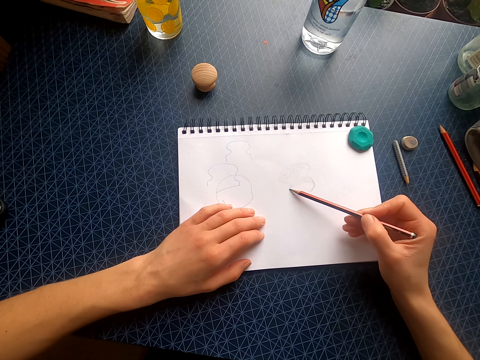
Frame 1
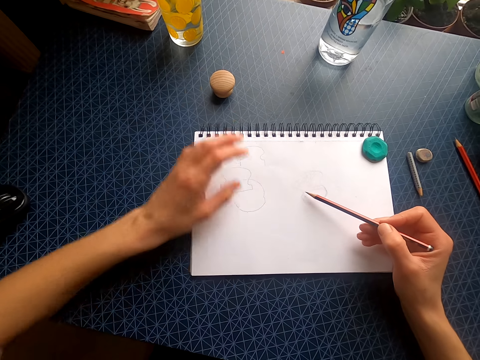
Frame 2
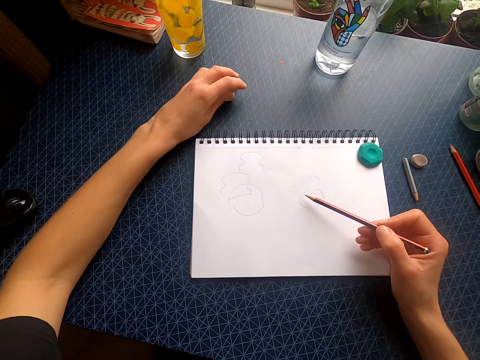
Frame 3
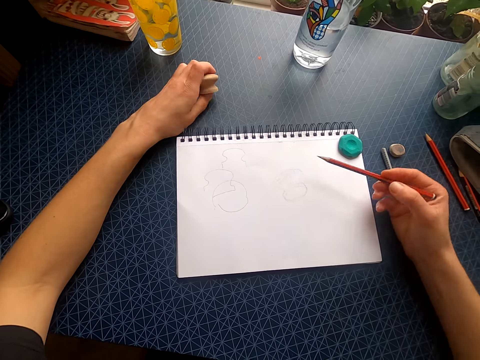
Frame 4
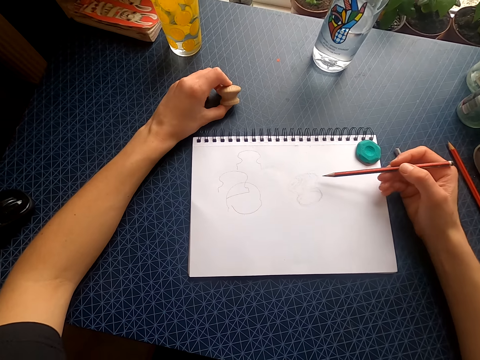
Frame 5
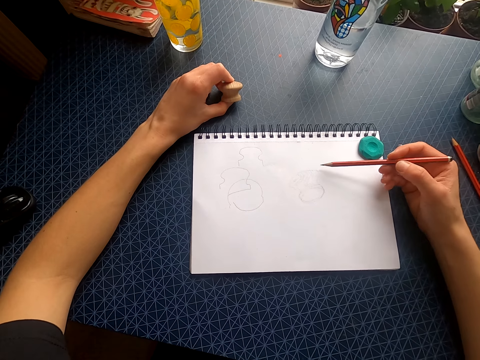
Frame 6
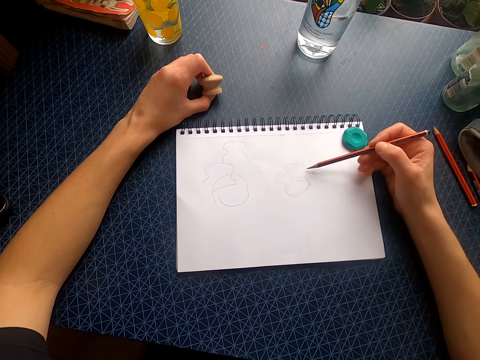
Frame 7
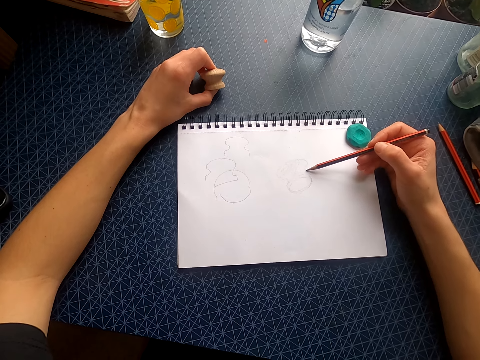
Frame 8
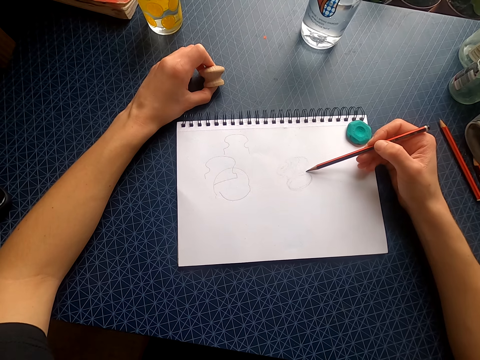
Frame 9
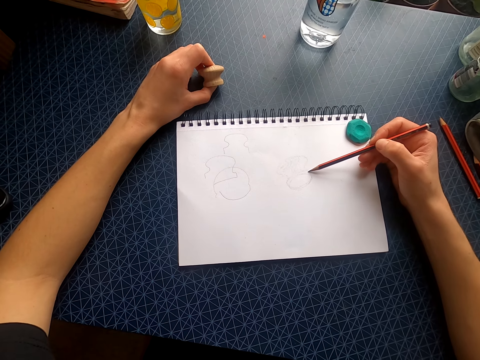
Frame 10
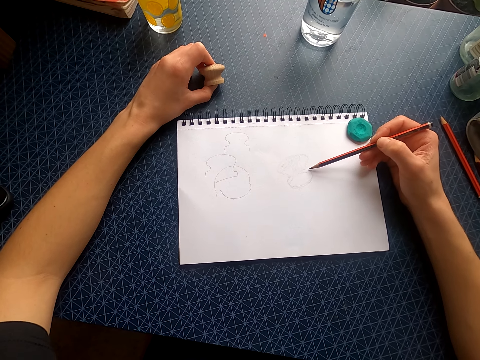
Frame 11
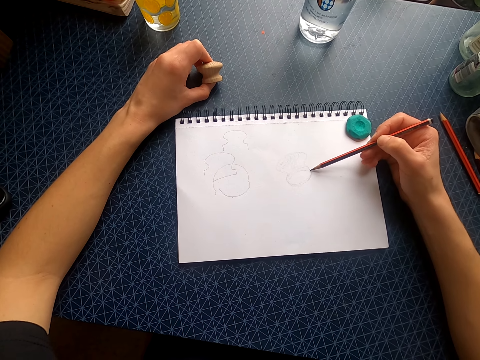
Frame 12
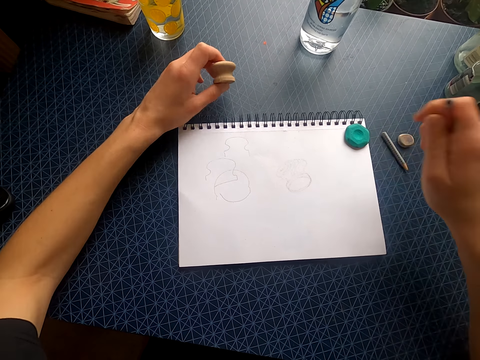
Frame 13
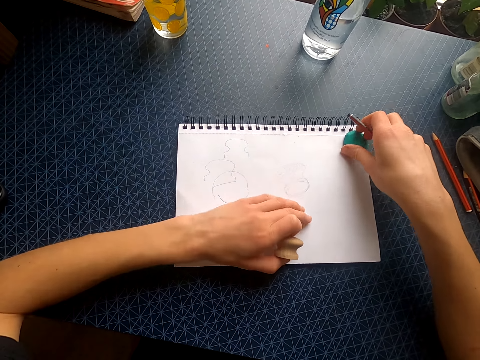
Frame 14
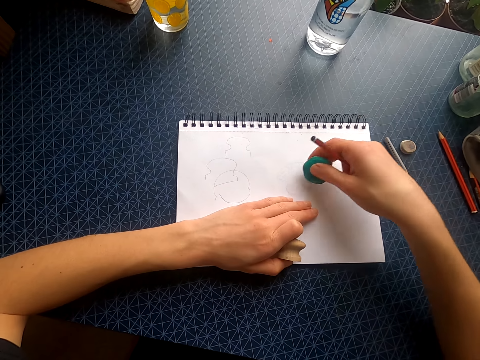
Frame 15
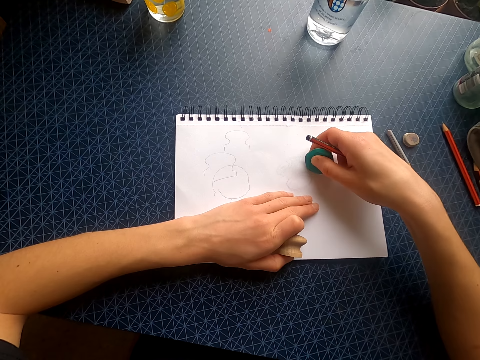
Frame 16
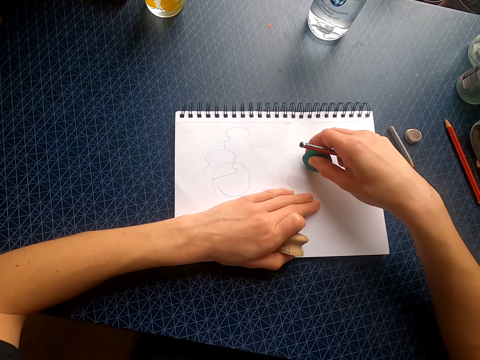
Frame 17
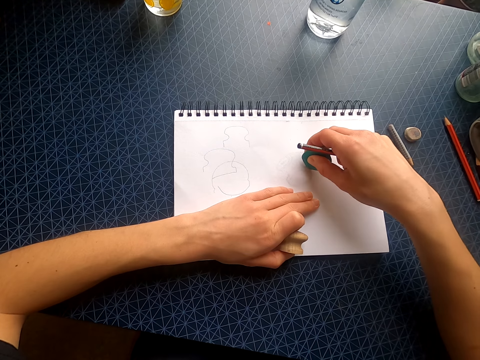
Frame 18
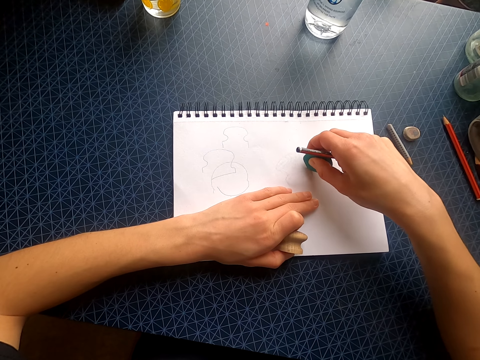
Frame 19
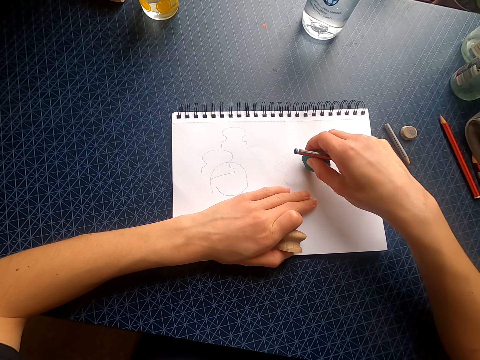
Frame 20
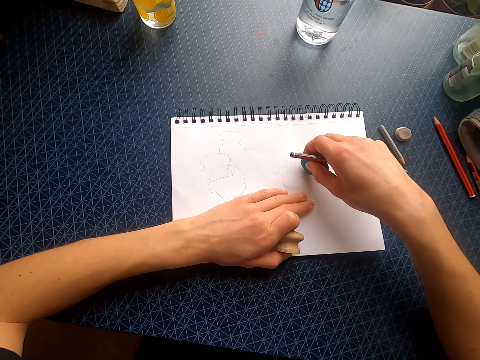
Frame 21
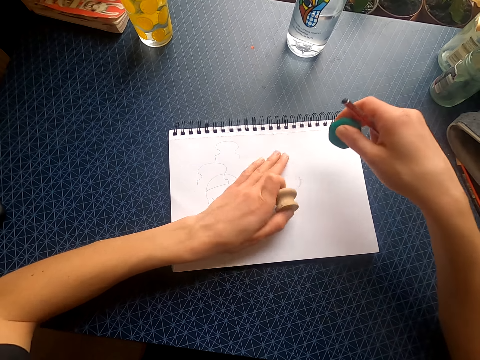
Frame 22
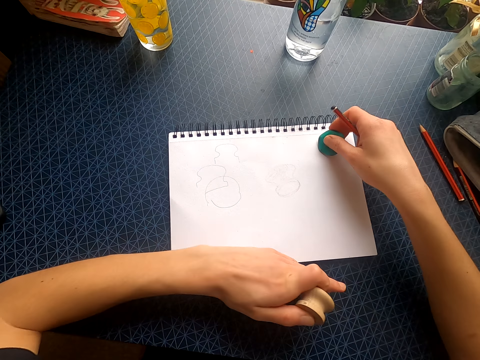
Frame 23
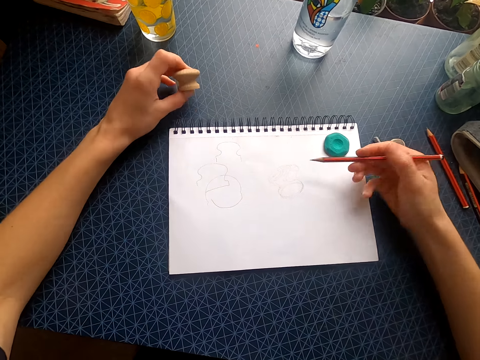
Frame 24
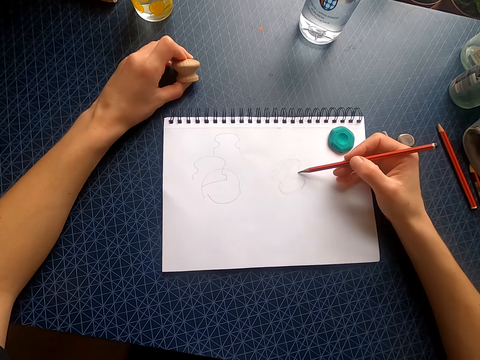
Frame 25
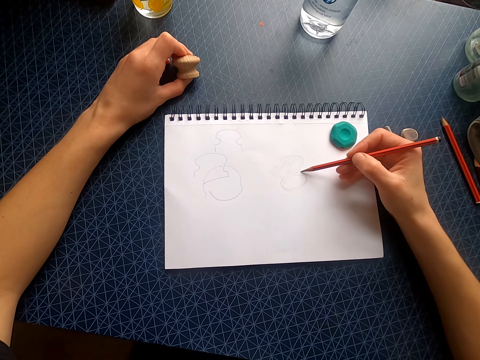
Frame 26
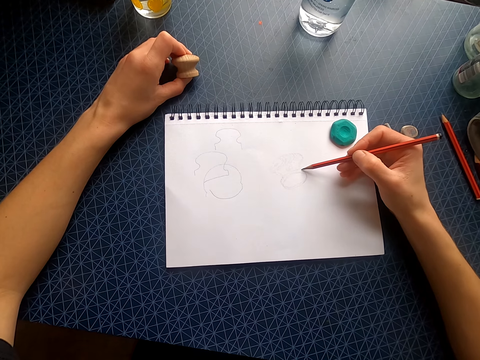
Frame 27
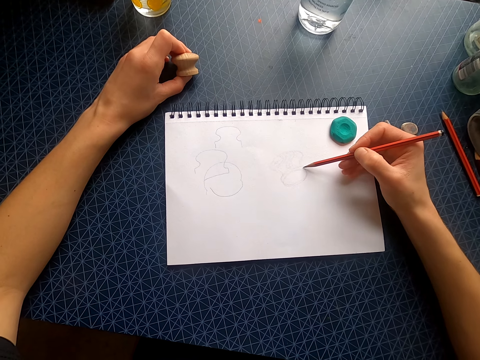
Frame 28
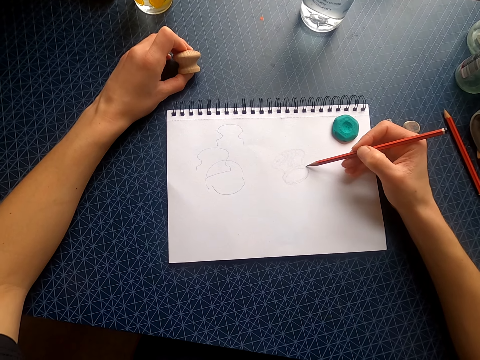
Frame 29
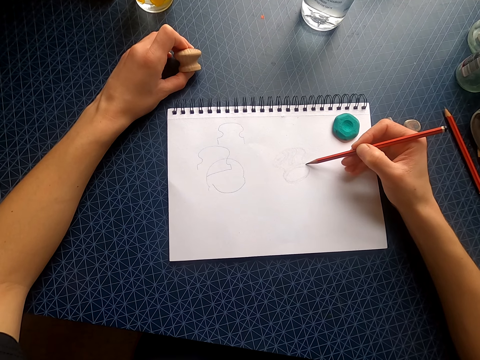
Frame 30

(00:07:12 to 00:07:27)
The camera wearer moves the left hand. They touch something. They draw on the drawing book with a pencil. They lift an object. They pick up the rubber. They rub the drawing book with the rubber. They wipe the drawing book with the left hand. They place the rubber on the drawing book. They move both hands. They draw on the drawing book with the pencil.

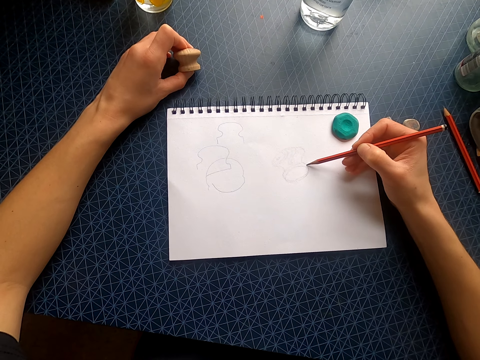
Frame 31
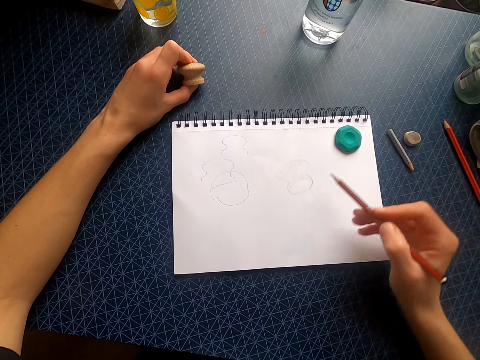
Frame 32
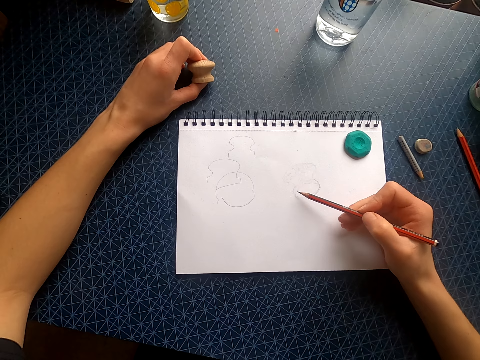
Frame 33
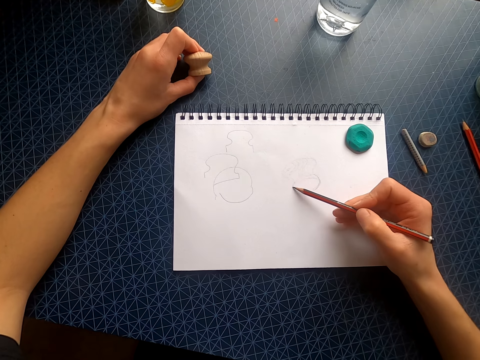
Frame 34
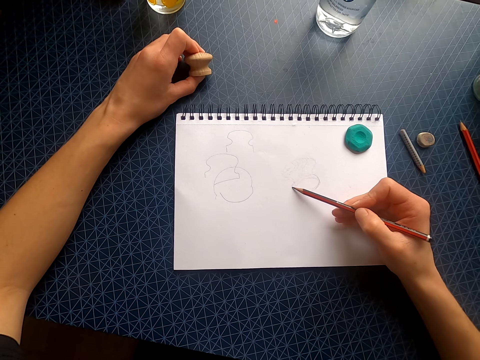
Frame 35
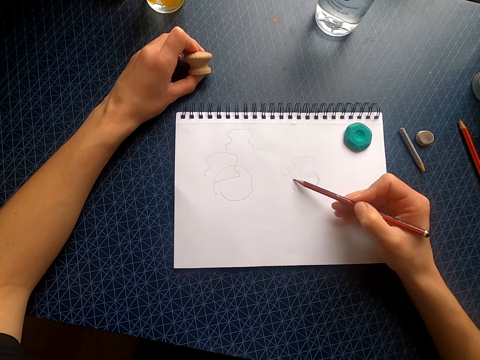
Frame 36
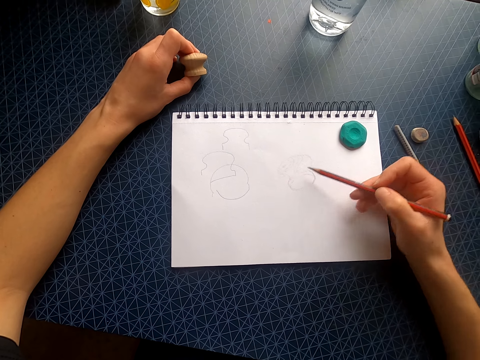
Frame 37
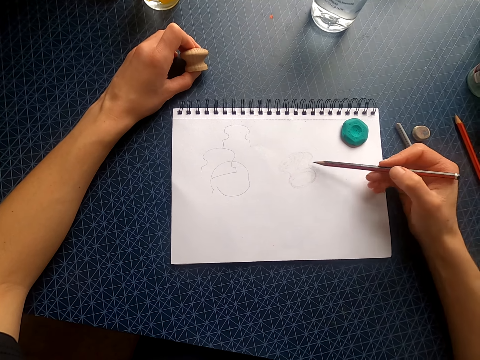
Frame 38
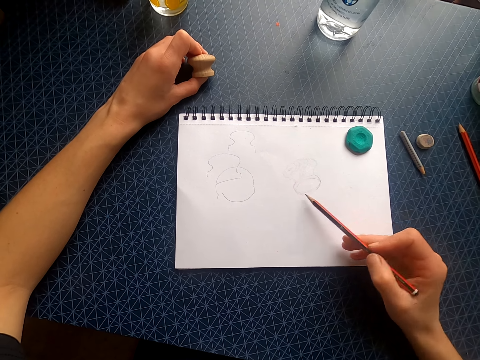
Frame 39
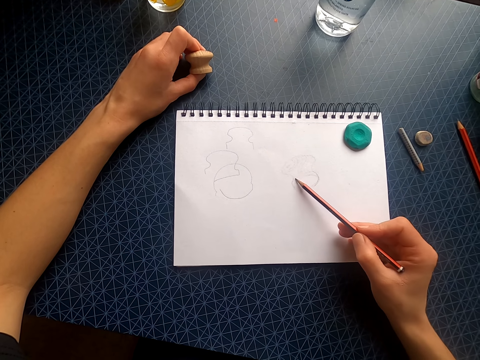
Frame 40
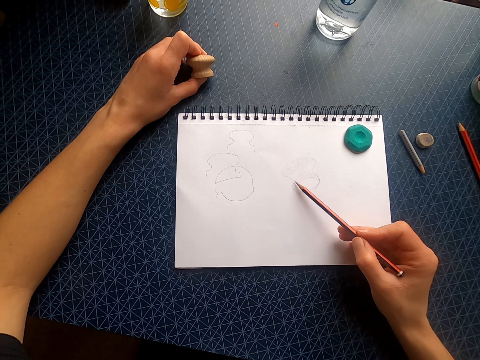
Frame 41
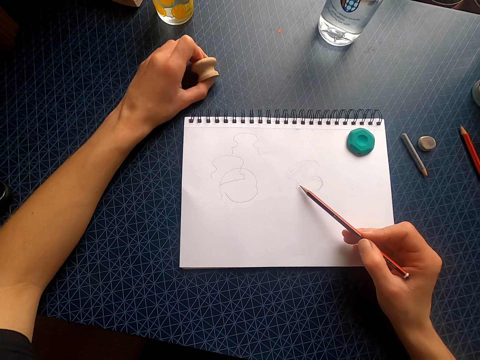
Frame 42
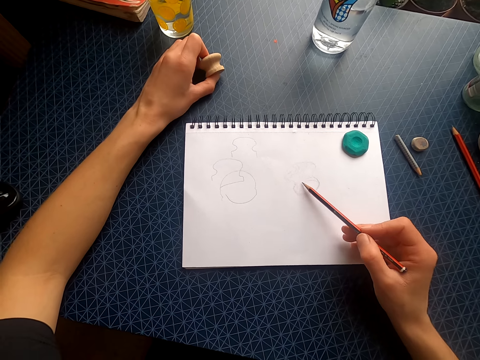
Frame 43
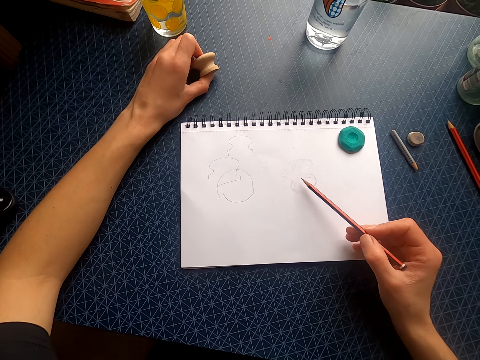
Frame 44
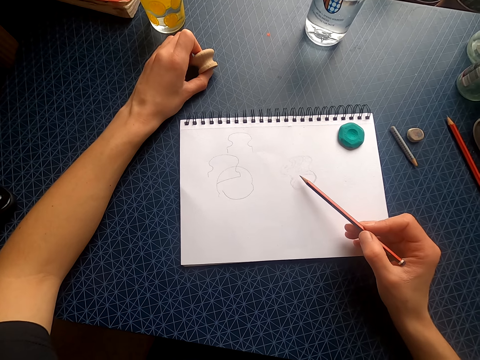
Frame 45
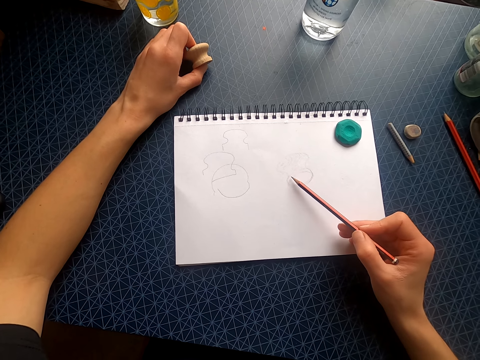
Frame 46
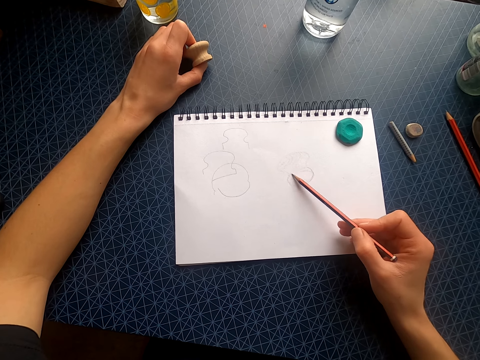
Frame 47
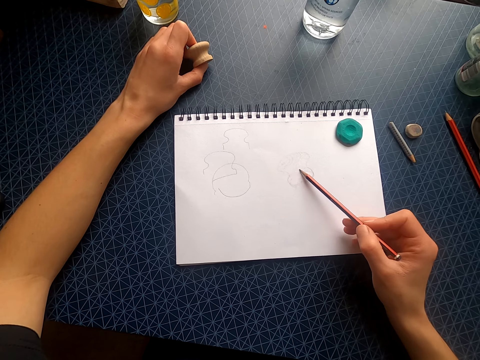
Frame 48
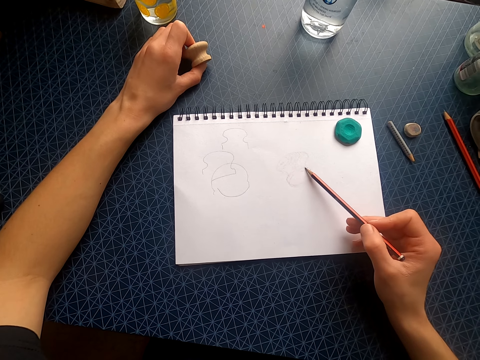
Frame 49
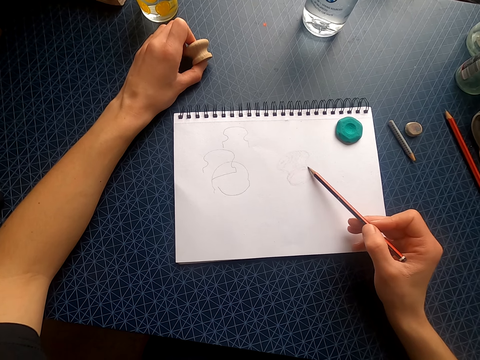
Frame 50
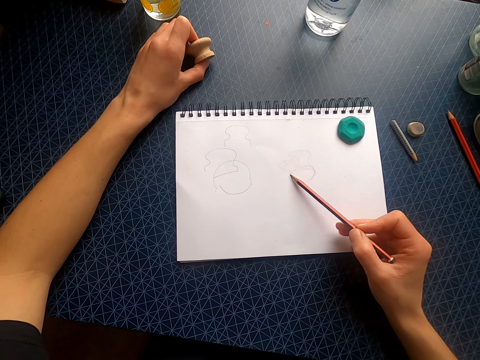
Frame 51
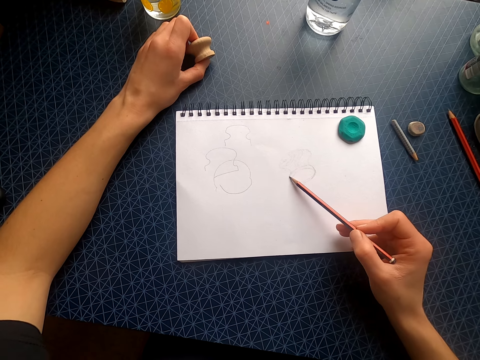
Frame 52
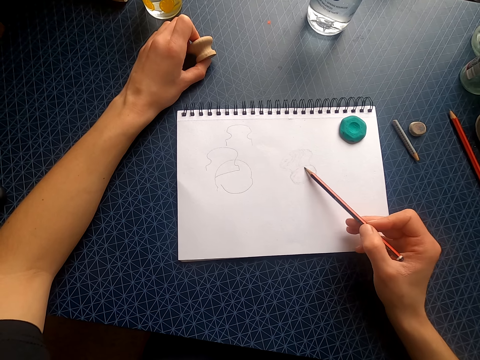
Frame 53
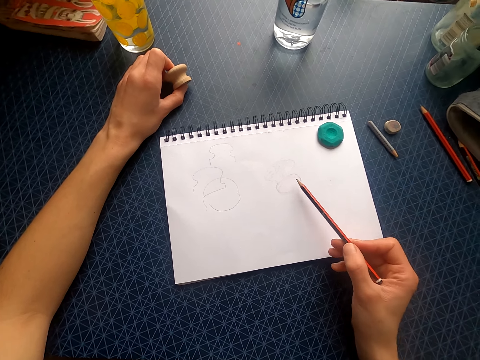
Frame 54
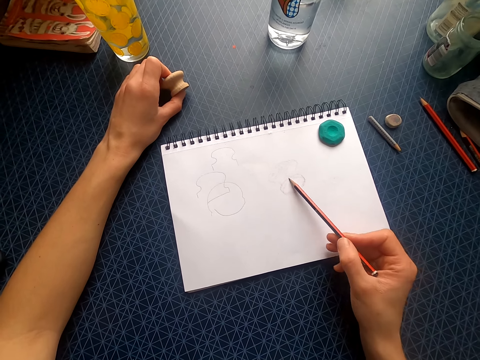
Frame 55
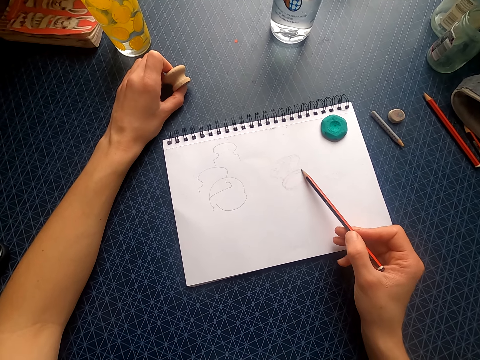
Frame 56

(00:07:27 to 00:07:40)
The camera wearer lifts the pencil. They draw on the drawing book with the pencil. They lift the pencil. They draw on the drawing book with the pencil.
